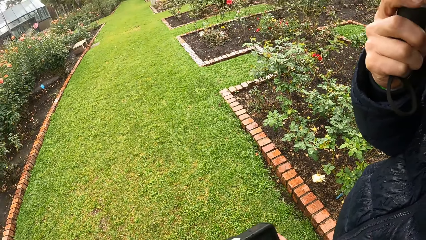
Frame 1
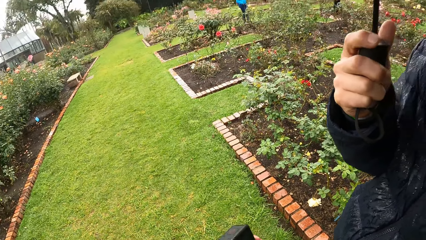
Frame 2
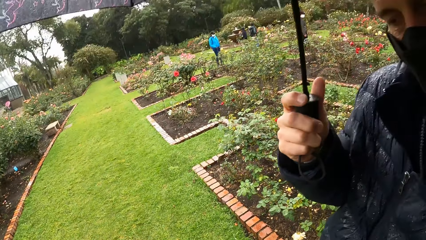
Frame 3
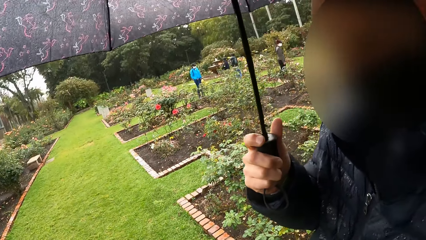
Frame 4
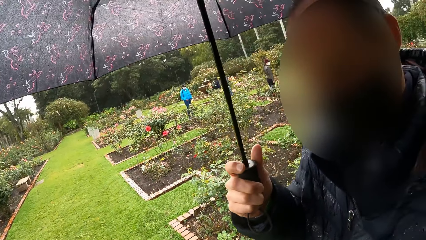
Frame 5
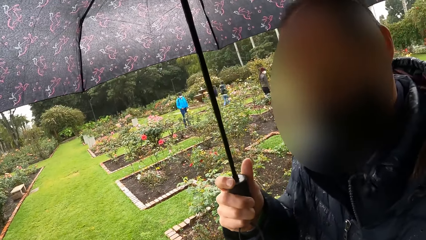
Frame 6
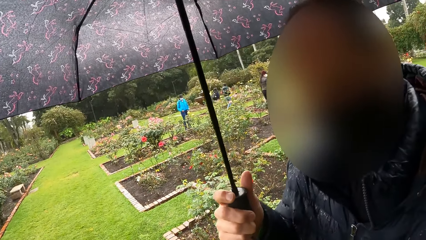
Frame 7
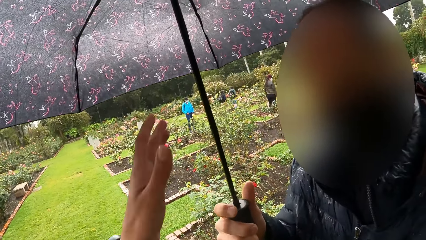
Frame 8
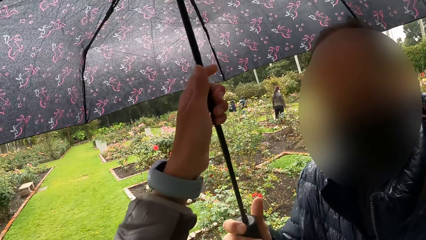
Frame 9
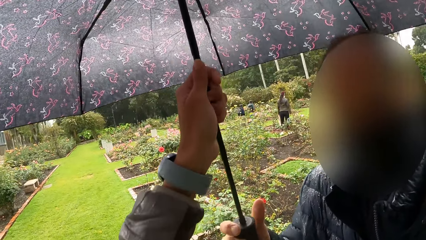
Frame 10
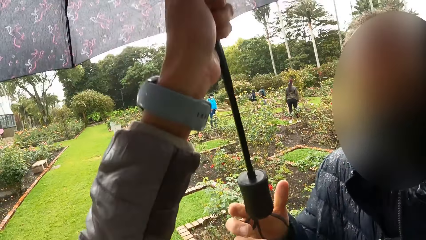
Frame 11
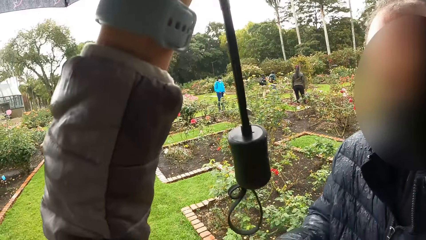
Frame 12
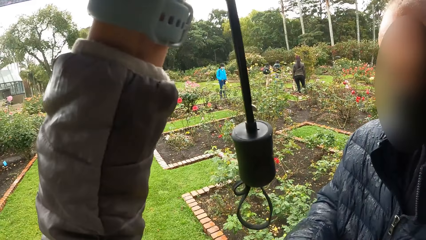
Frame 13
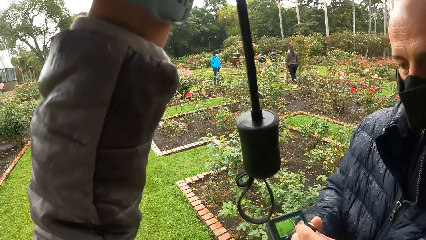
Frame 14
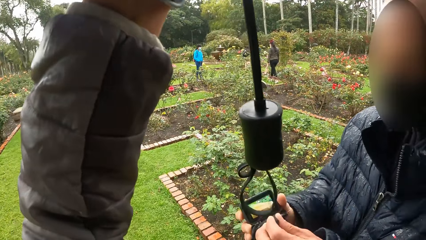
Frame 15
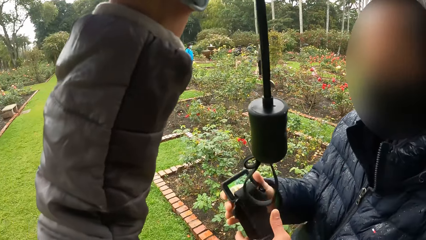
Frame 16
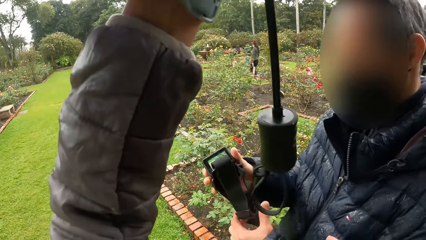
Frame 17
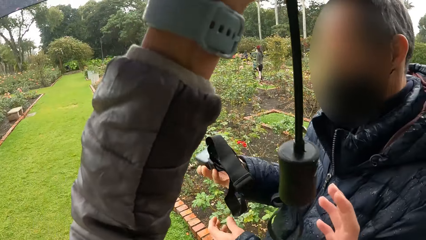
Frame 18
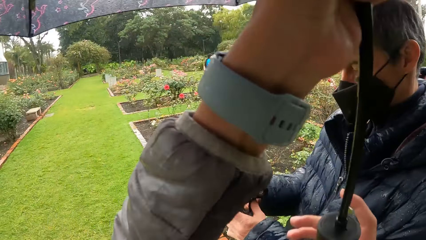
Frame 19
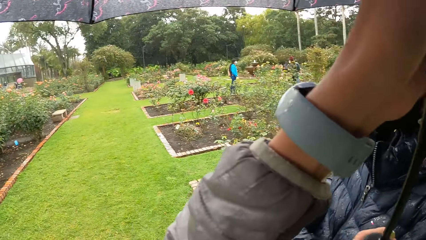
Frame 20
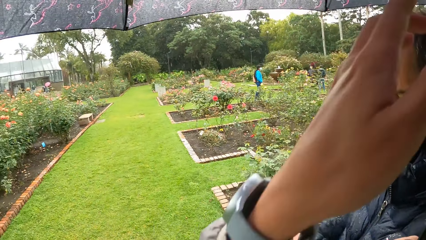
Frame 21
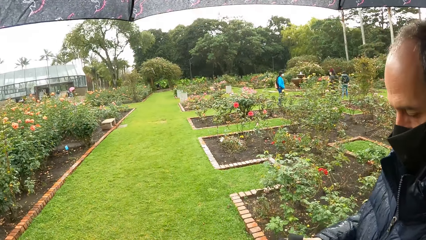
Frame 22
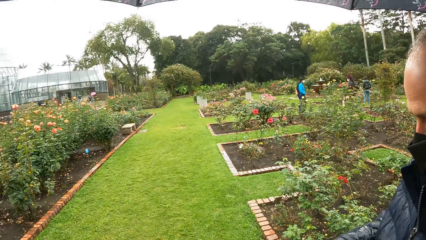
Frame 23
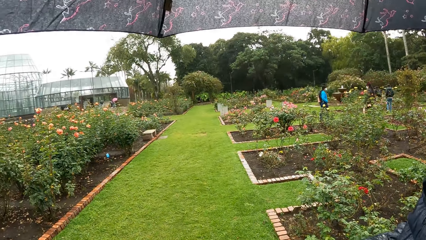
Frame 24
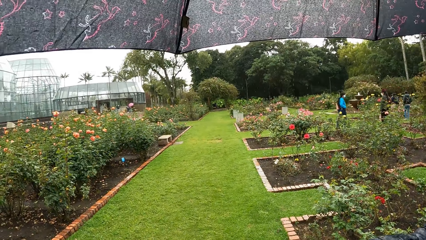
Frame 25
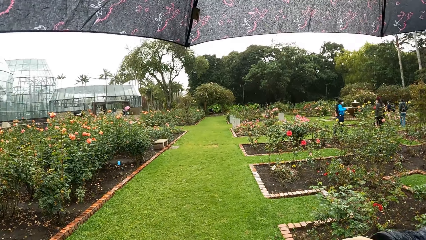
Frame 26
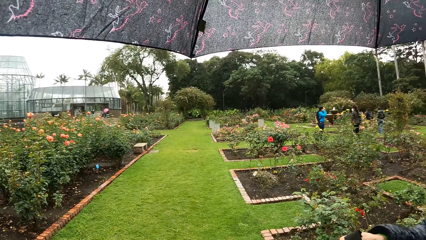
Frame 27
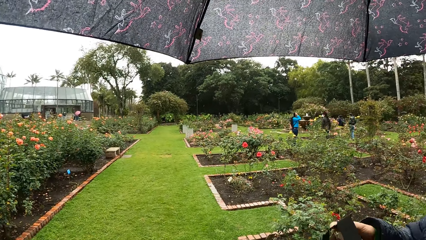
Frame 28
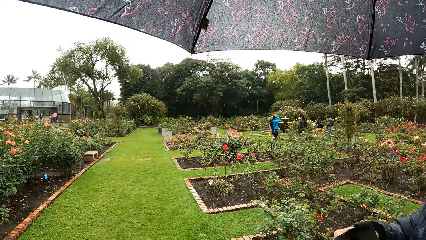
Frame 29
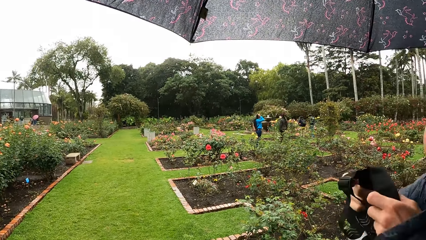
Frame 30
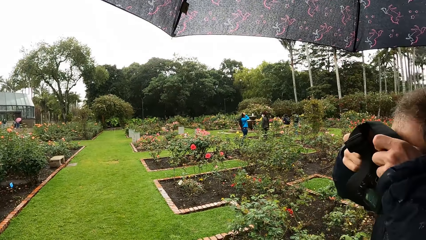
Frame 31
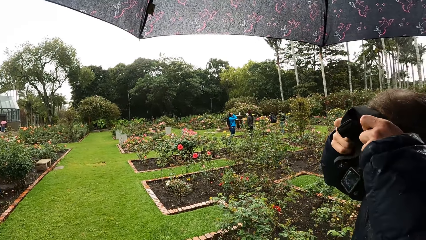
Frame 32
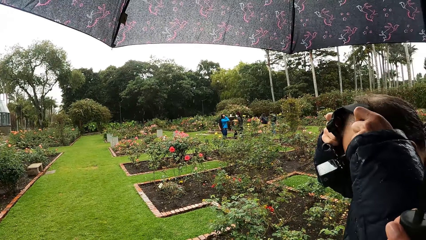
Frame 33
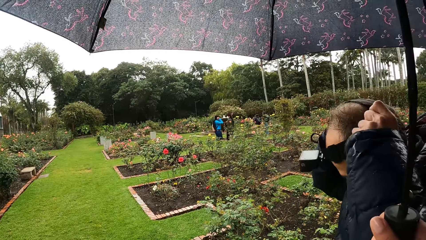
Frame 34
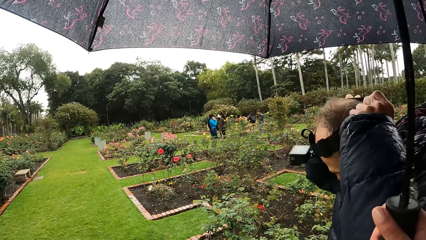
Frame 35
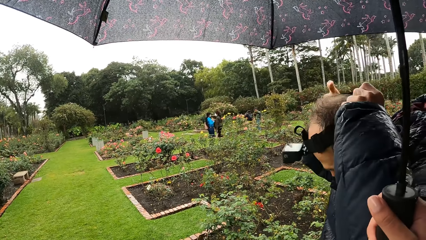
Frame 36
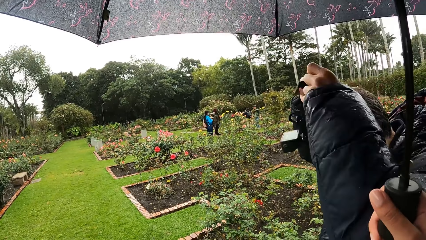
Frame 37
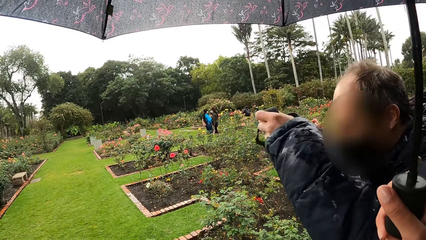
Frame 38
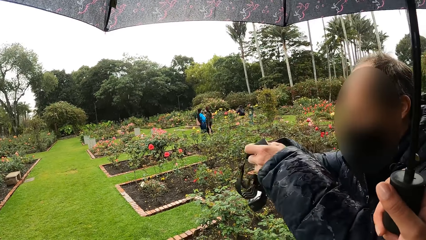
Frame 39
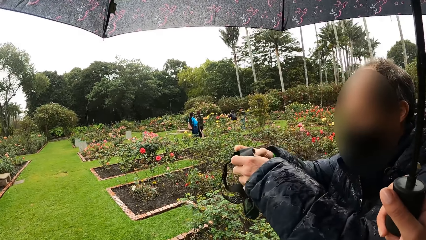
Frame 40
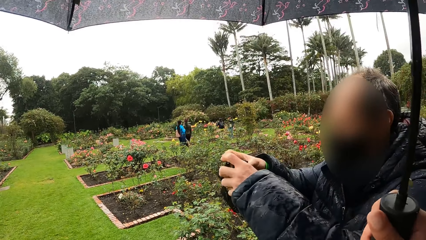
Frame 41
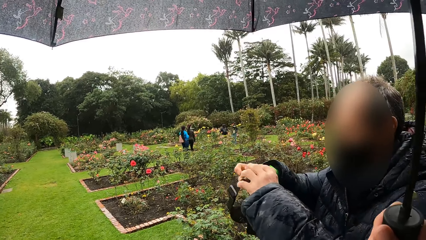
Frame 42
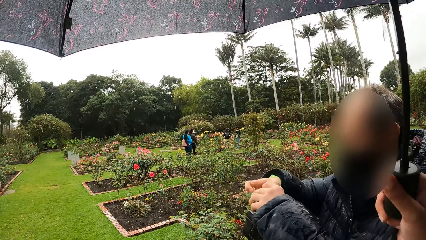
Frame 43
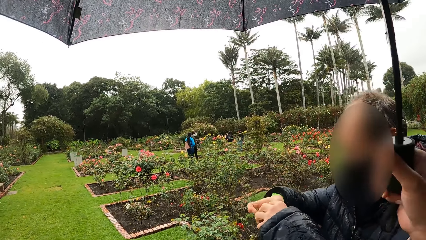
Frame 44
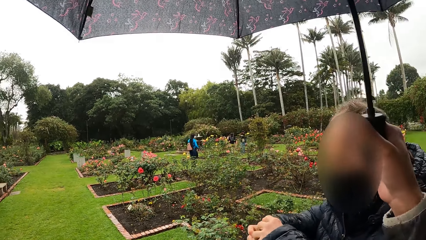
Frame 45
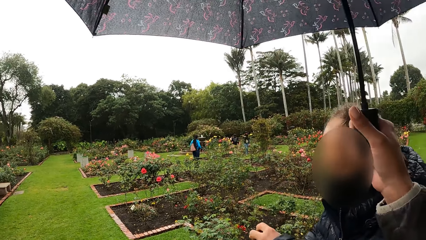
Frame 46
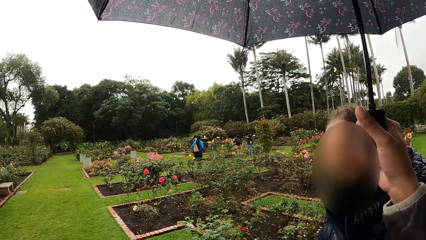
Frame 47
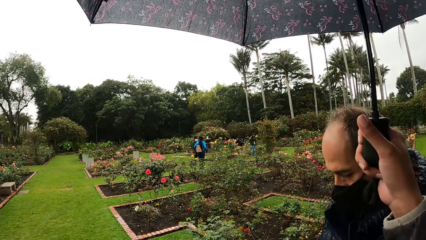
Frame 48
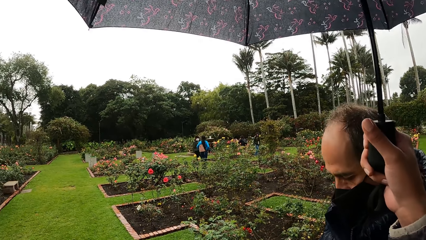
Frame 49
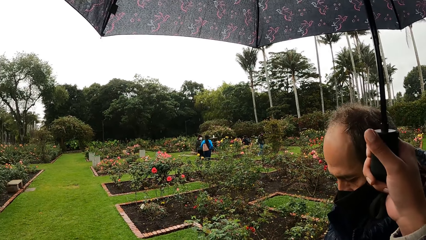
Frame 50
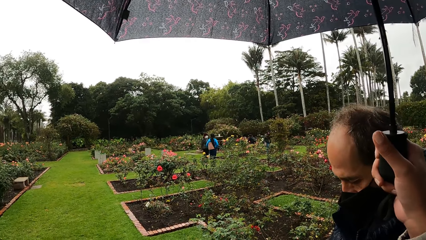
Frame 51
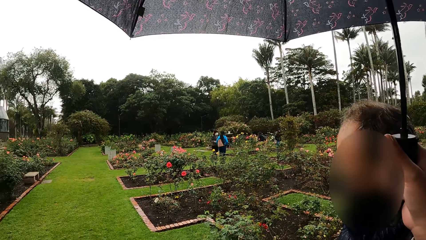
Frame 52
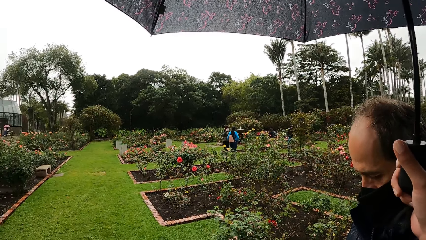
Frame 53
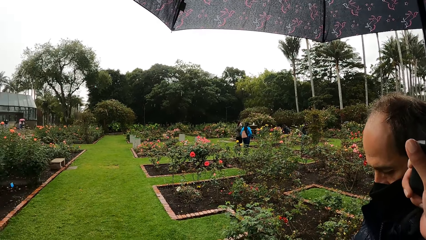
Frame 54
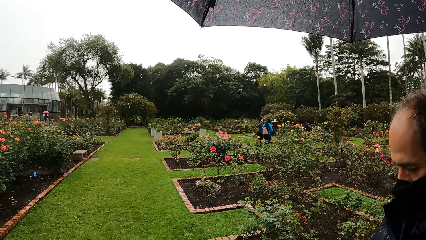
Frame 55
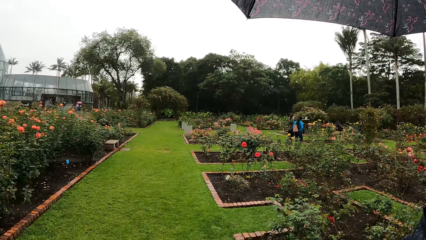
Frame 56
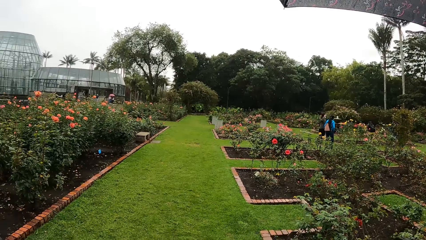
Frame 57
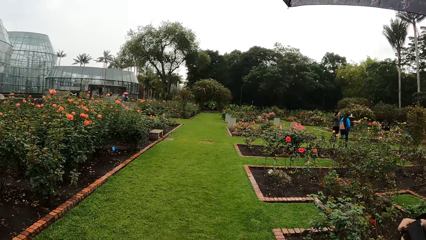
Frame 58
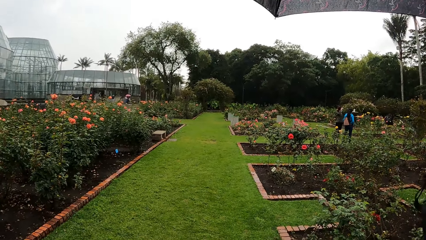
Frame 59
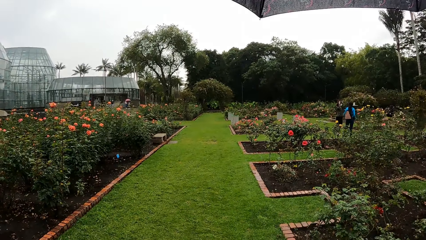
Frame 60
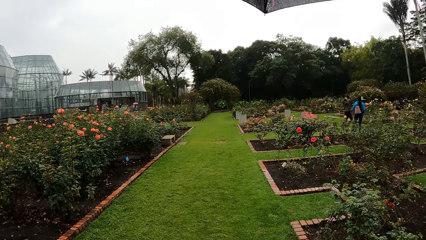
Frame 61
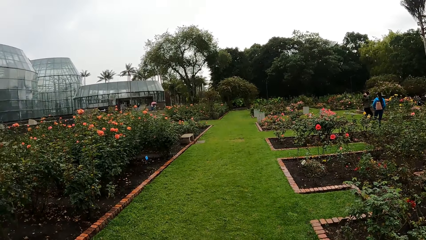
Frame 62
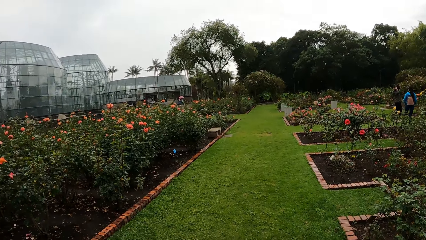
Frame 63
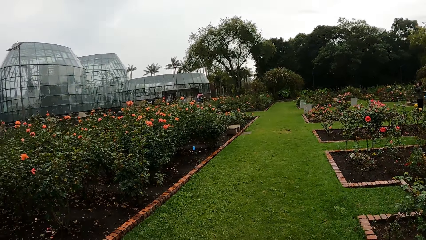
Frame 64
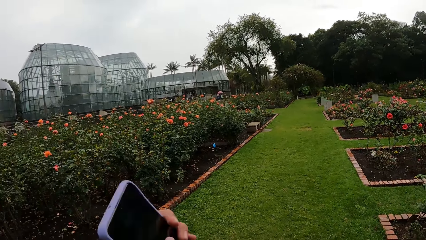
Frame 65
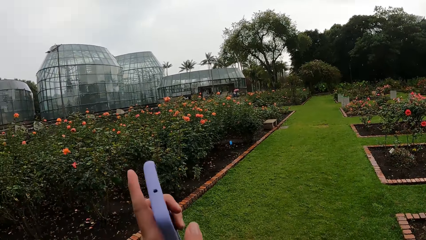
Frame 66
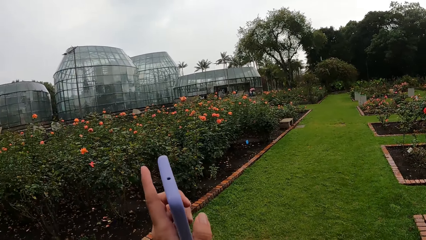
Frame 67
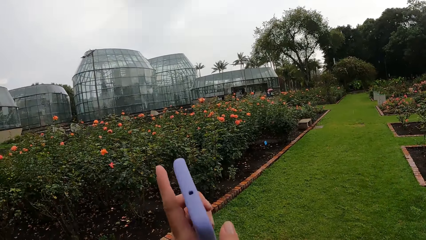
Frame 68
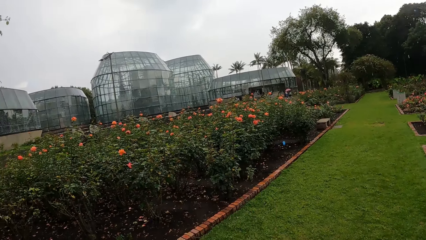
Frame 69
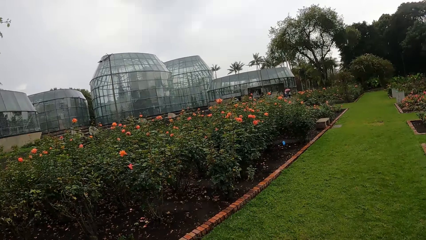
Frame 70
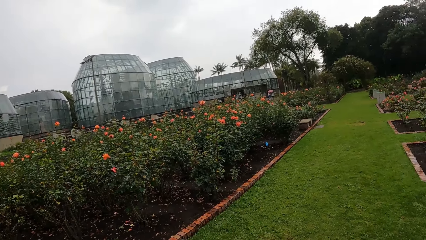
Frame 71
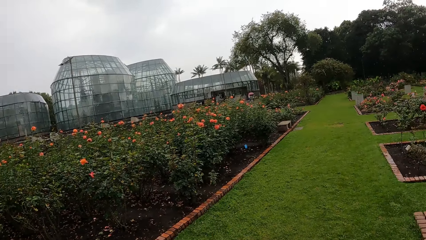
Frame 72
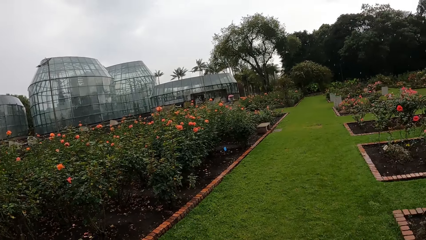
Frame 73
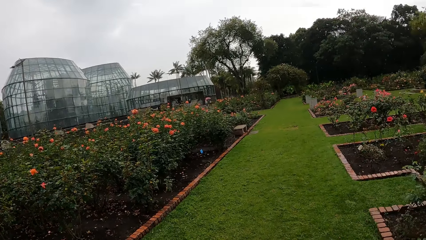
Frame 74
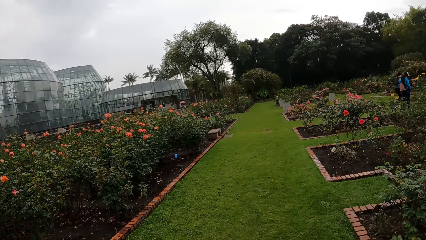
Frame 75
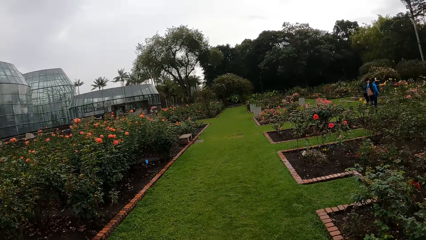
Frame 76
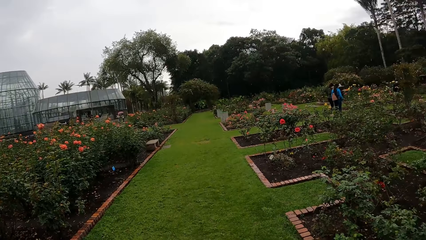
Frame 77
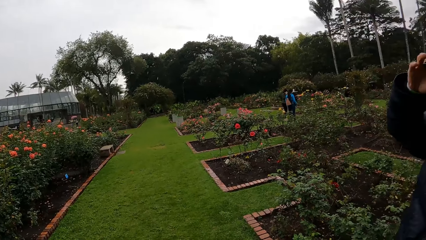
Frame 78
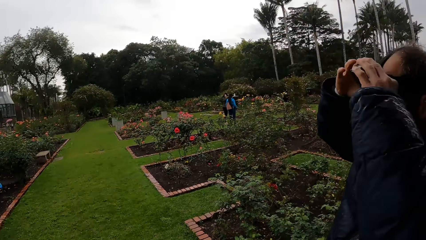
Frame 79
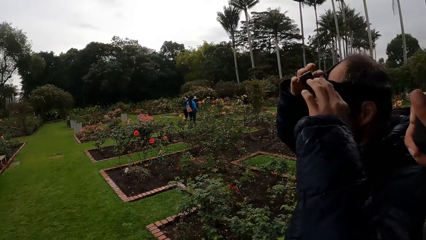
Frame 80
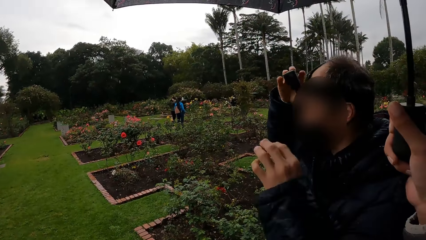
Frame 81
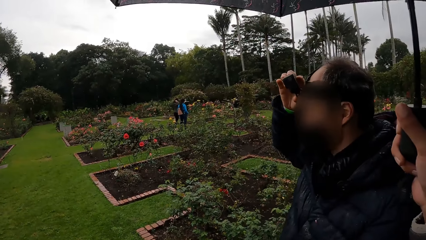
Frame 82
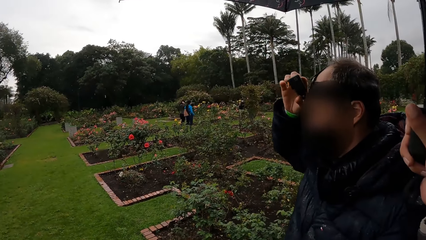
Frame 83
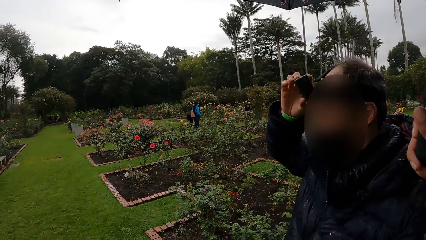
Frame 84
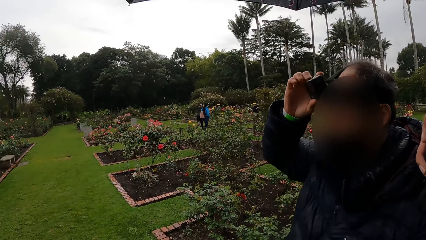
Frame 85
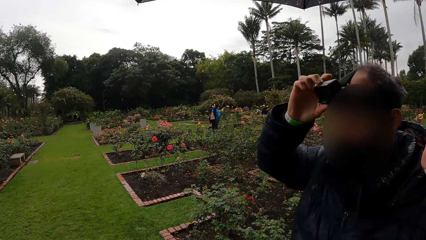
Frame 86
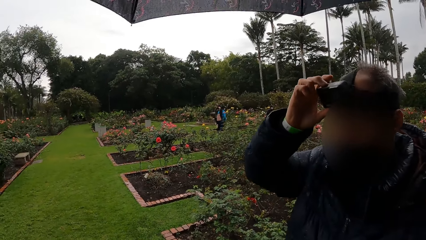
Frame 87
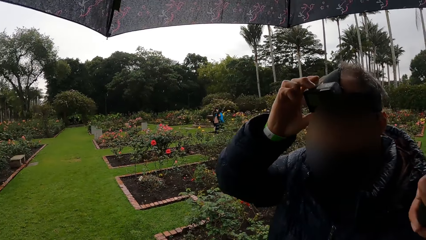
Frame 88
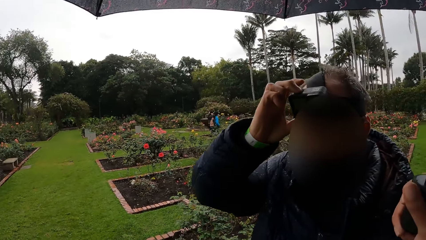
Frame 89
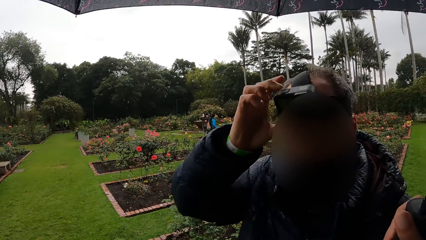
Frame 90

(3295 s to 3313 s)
The camera wearer takes the umbrella from the man. She holds the umbrella with her left hand. The man holds the head camera with his hands. The camera wearer holds the camera. The man wears the head camera on his head with his hands. The man removes the head camera from his head with his hands. The camera wearer points at a building with her left hand. She holds the phone with the left hand. The man holds the camera with both hands. He removes the left hand from the camera.
